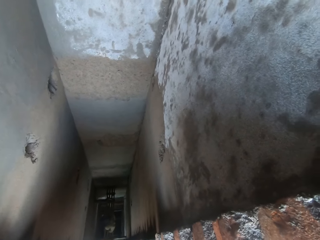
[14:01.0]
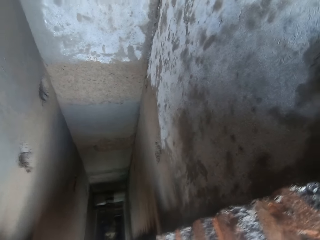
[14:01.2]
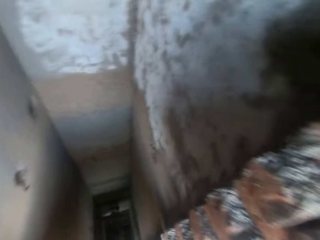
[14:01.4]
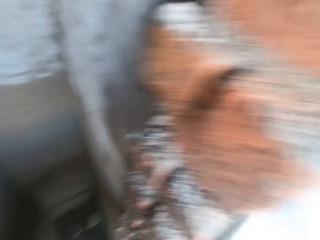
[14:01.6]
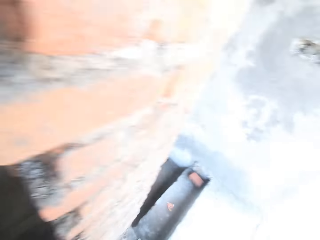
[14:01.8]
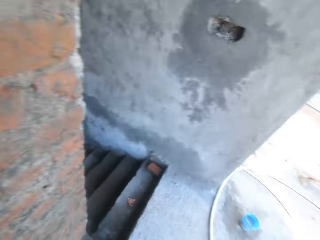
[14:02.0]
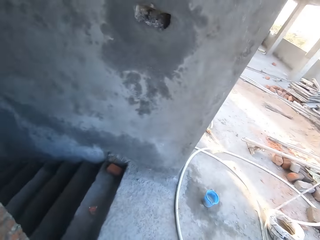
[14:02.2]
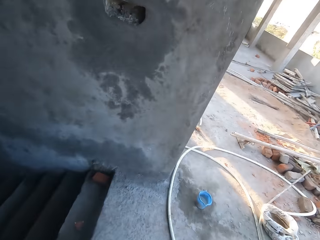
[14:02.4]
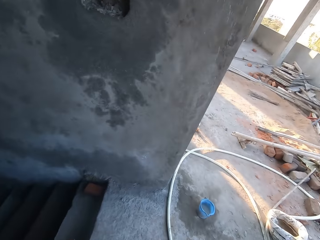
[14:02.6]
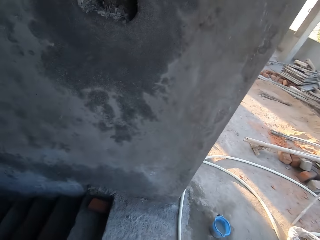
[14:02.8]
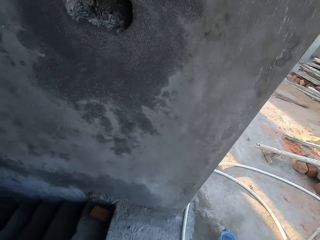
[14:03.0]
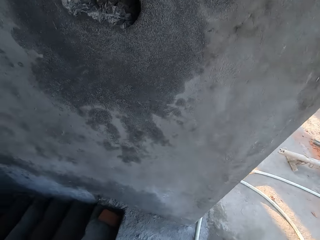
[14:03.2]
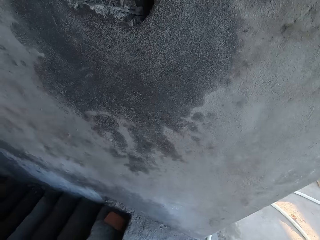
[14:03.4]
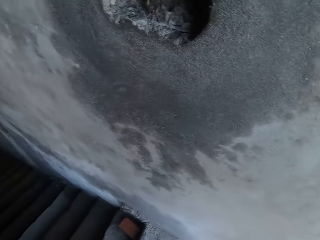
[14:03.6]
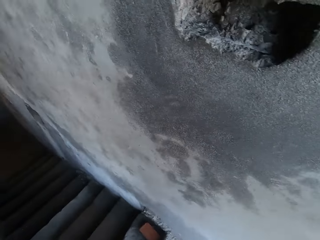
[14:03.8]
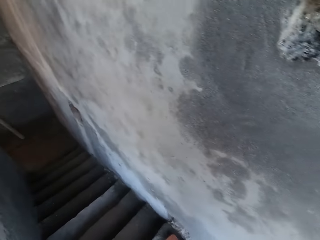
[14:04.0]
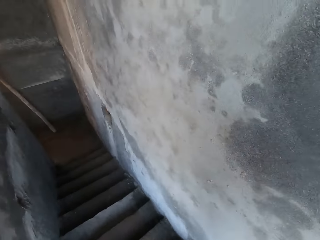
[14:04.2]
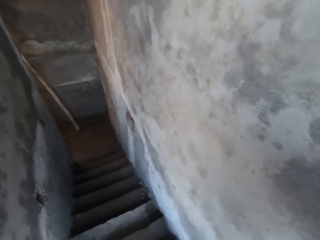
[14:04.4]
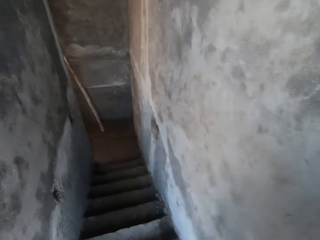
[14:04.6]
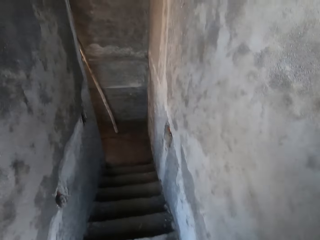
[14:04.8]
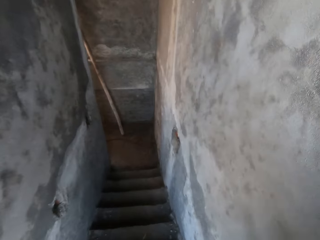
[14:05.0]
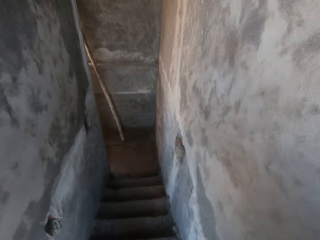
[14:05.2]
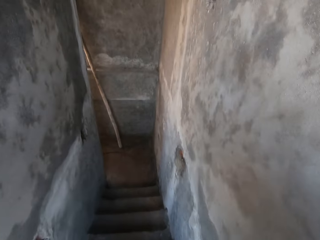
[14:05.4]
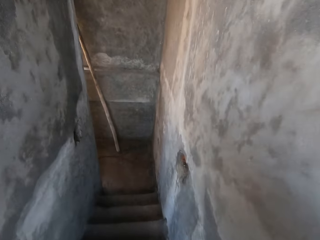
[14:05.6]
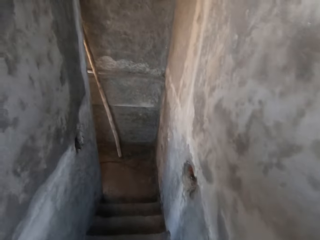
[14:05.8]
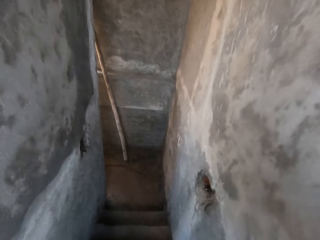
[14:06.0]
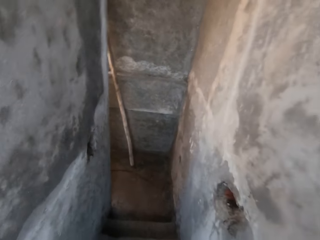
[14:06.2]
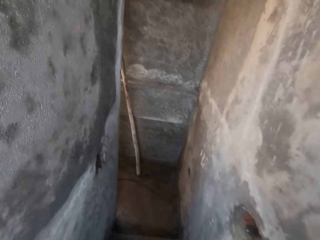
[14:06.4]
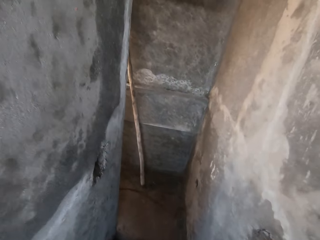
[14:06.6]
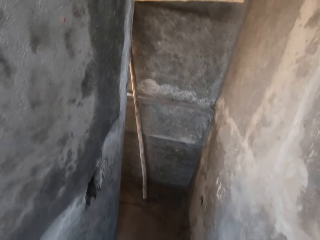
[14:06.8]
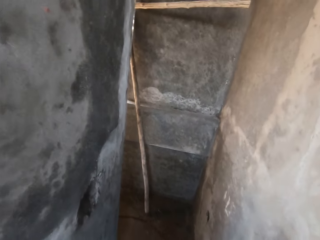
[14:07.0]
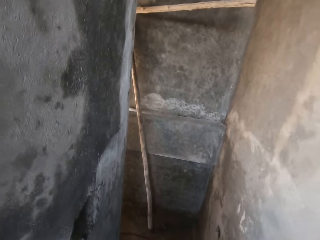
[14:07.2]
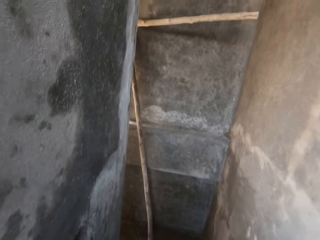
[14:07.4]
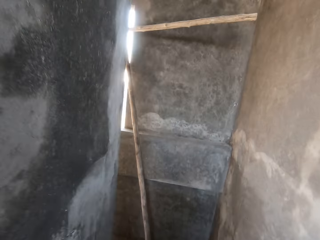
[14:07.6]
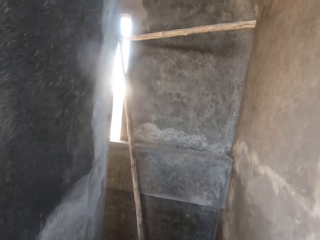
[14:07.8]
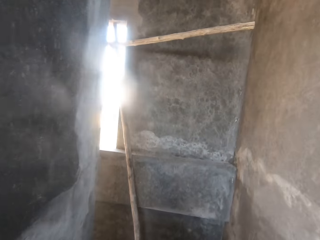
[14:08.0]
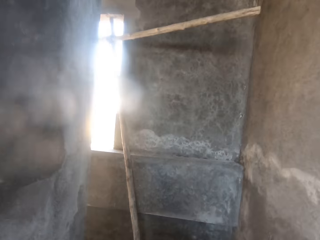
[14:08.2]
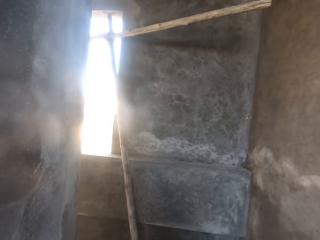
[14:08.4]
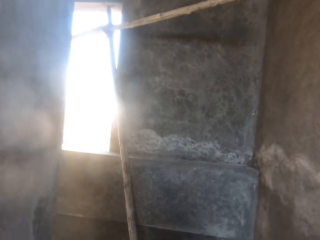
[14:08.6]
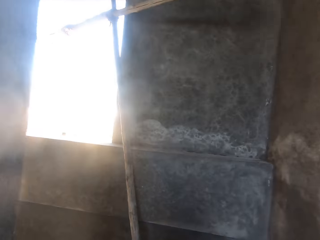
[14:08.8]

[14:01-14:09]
The camera wearer walks down a flight of stairs.

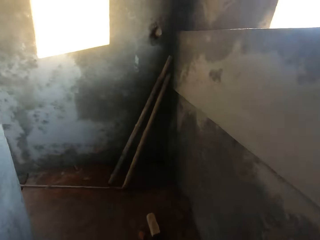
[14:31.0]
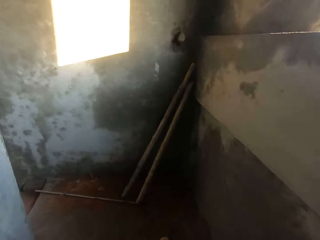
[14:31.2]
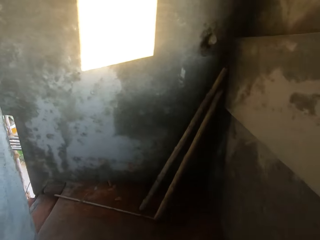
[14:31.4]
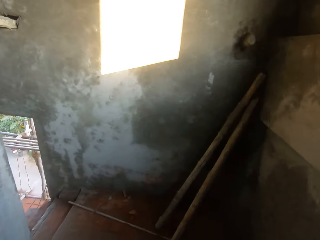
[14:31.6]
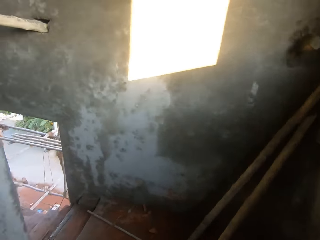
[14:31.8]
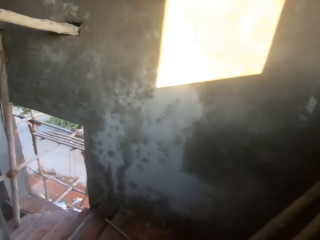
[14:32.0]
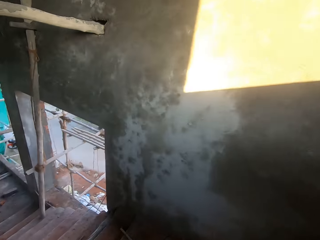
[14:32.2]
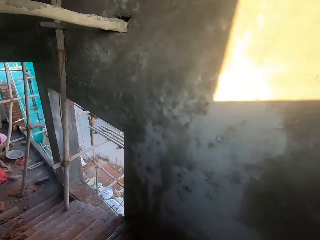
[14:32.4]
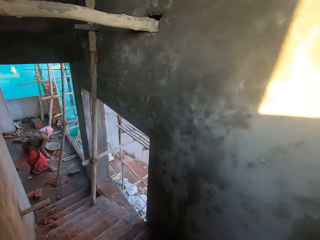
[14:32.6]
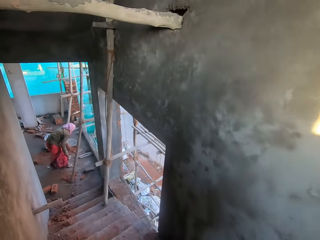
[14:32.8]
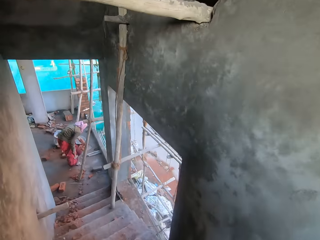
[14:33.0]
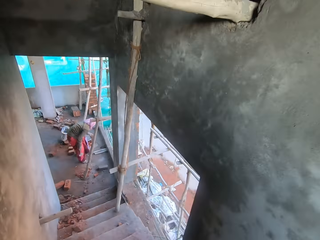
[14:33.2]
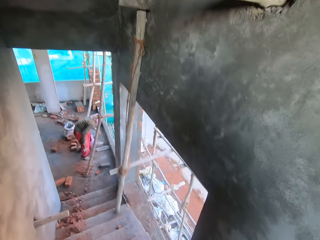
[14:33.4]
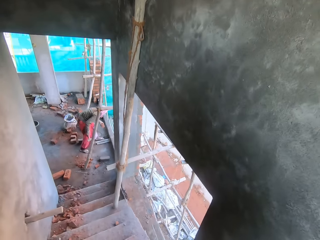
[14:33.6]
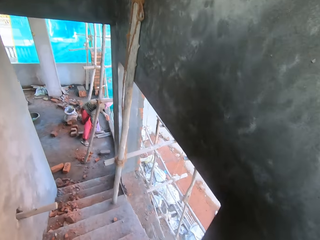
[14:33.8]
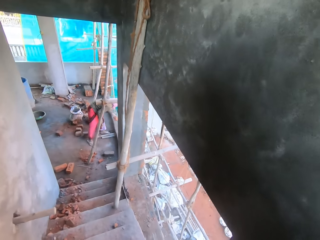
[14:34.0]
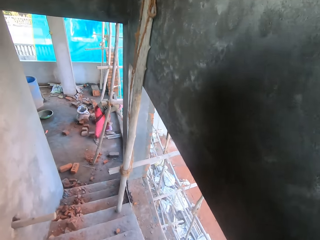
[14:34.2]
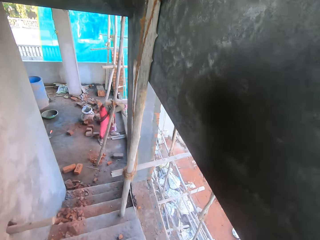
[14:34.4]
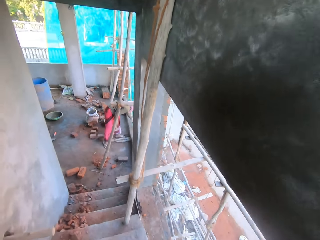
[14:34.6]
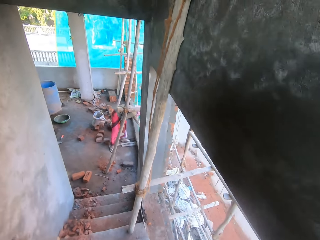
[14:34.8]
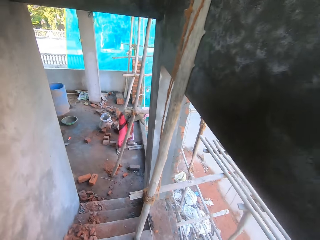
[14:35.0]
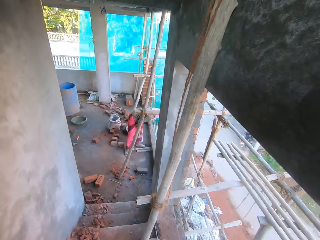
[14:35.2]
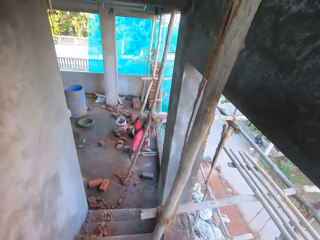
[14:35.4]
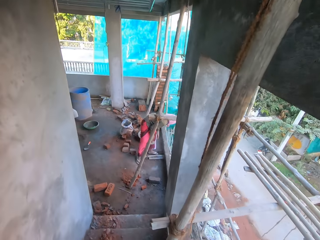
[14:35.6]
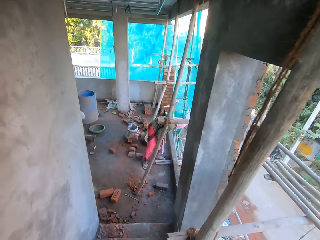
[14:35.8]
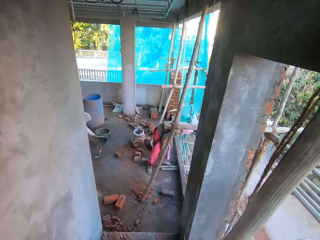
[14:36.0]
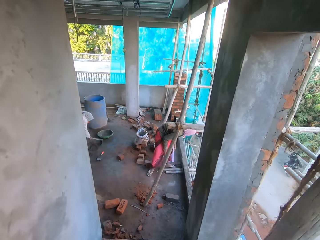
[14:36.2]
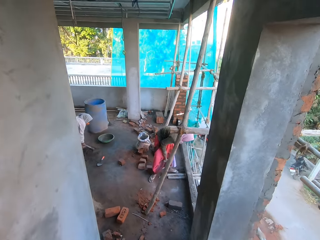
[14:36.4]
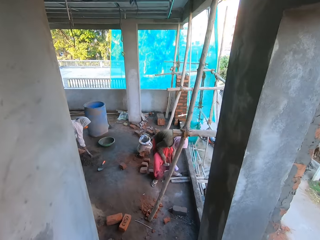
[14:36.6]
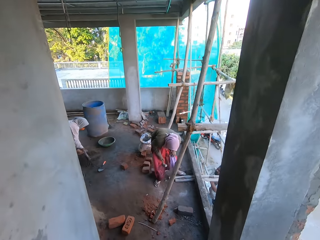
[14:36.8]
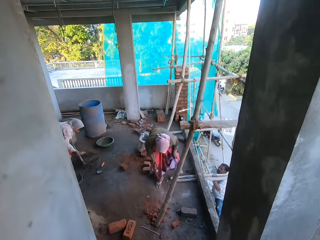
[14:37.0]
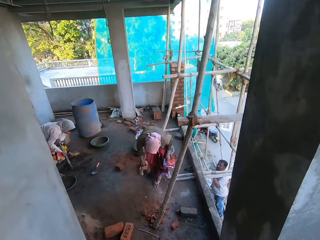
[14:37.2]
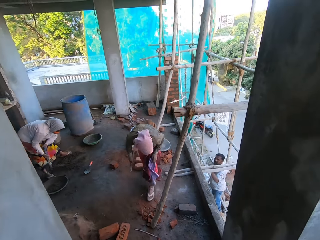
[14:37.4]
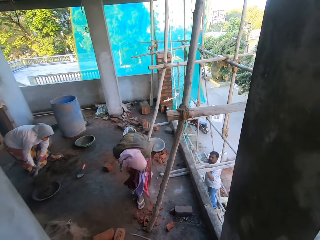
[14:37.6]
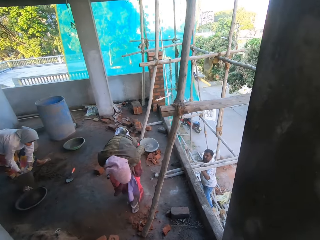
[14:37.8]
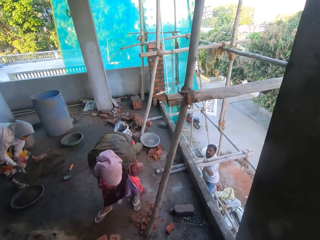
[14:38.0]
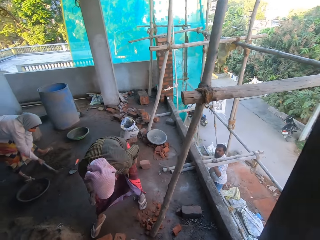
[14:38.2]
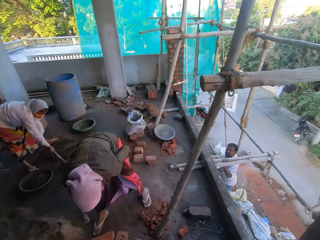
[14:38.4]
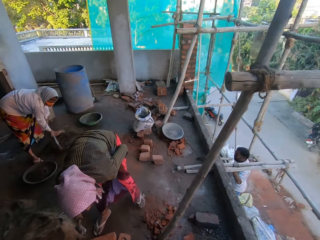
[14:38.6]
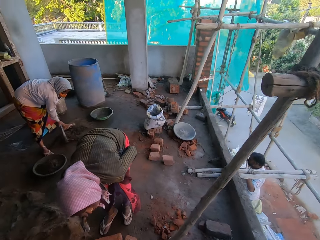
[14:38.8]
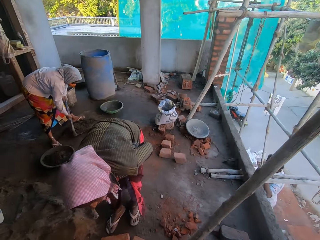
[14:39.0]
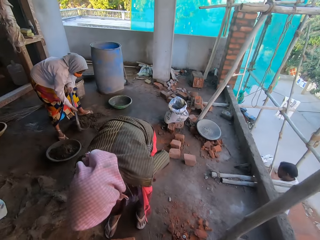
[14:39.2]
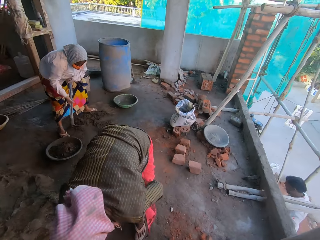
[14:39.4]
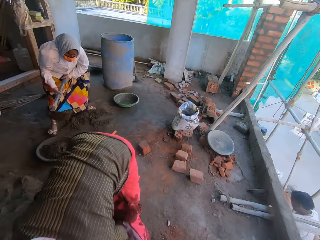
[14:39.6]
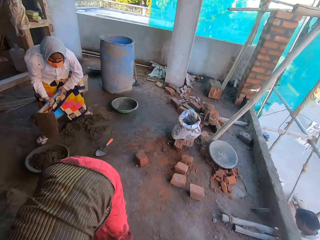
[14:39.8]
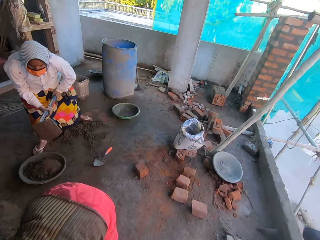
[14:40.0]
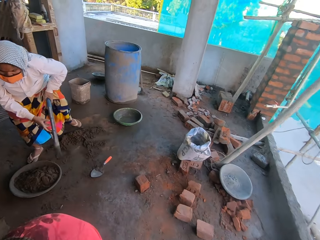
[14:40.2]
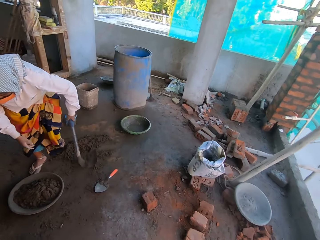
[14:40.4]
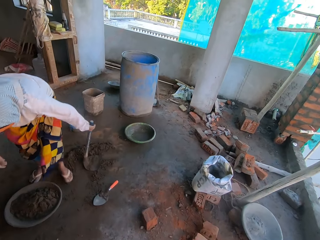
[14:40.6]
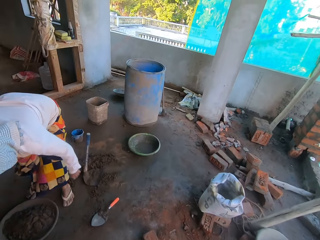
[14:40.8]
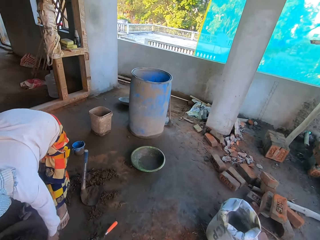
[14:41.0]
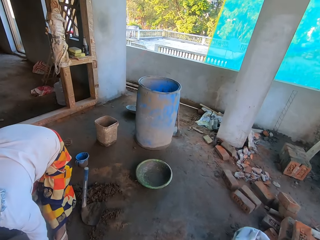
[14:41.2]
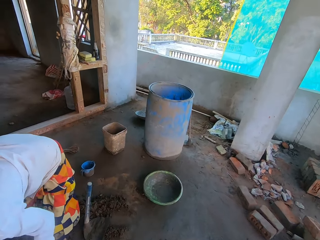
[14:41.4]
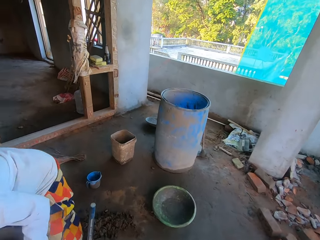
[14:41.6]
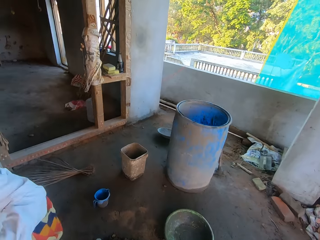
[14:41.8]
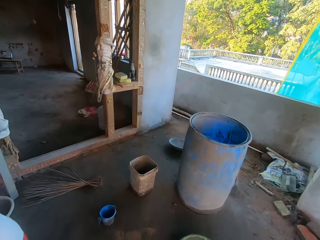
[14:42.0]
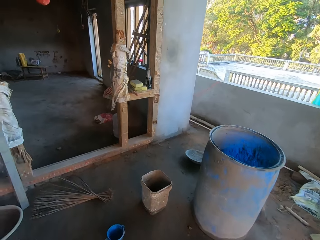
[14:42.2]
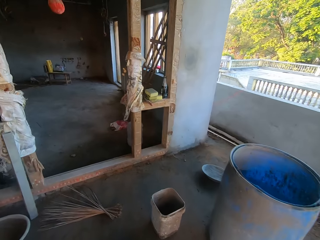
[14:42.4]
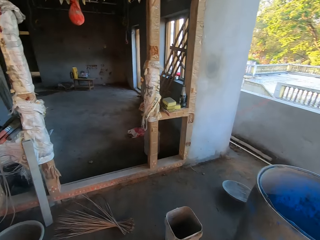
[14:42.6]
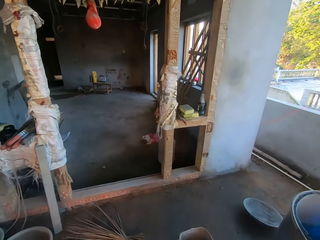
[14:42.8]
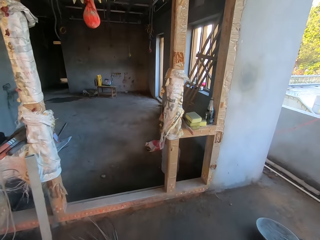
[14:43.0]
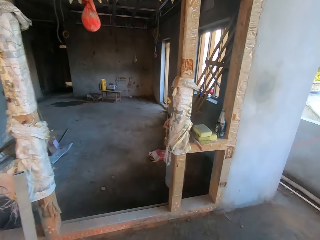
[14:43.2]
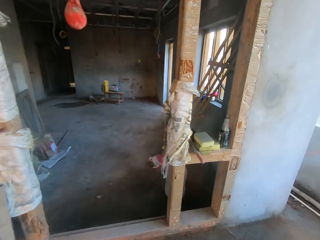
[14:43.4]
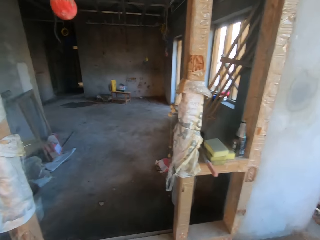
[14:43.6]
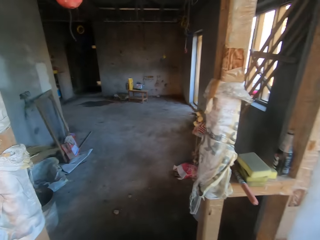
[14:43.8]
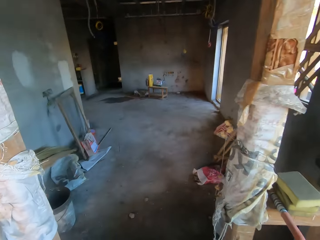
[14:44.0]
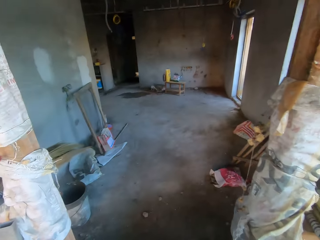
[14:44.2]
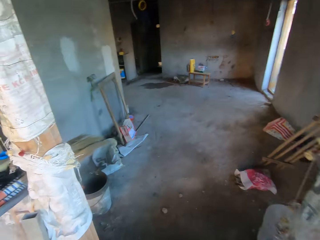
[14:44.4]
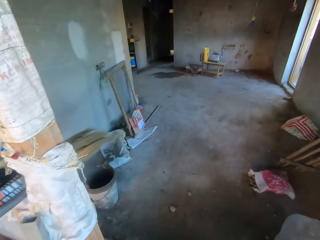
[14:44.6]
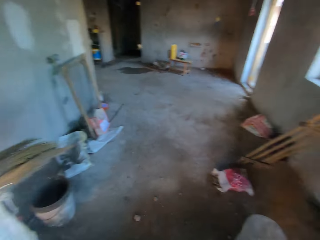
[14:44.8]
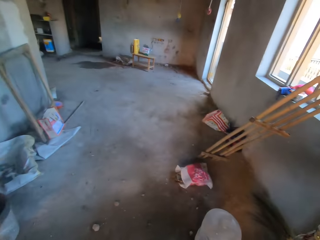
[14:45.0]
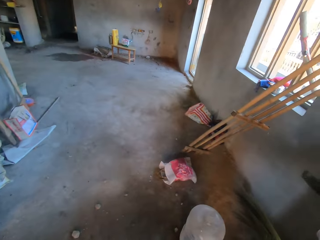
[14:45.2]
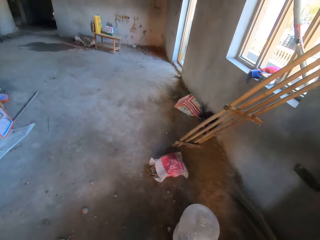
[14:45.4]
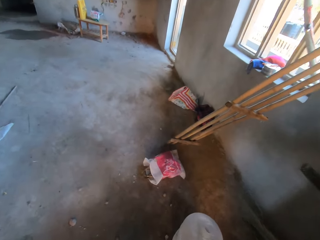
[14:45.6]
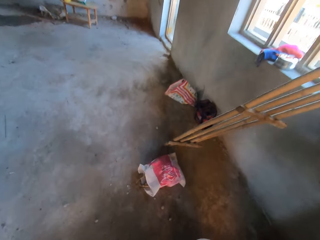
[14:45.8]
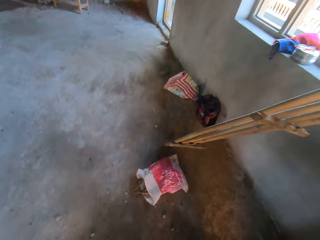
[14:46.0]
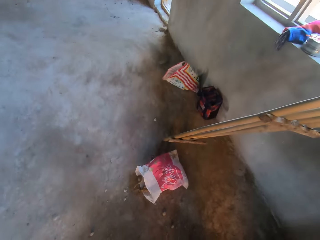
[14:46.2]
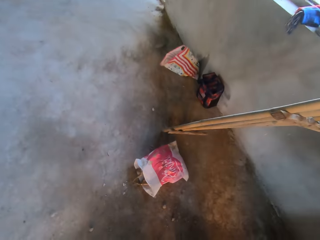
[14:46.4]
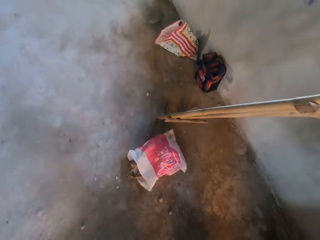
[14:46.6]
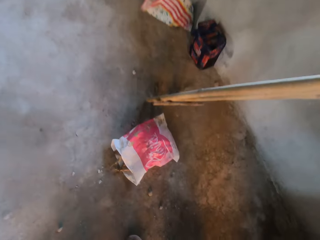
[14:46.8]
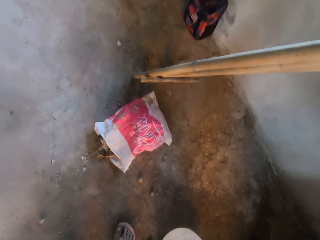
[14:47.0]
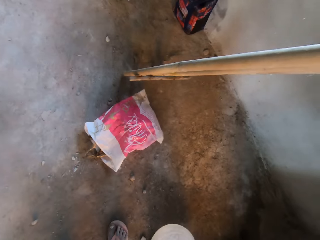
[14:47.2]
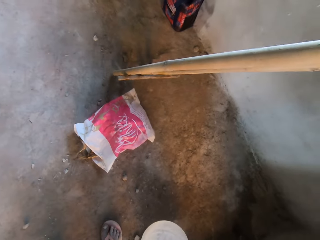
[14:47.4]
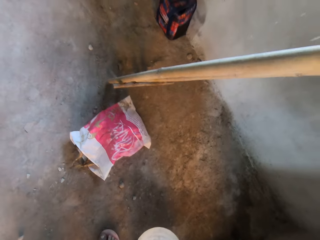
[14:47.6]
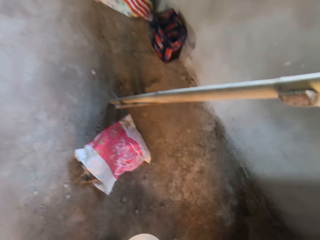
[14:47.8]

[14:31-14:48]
A woman holds a hammer with her right hand. Another woman picks mortar from a floor with a hoe in both hands. The other woman pours the mortar inside a head pan on the floor with the hoe in both hands. The other woman picks mortar from the floor with the hoe in both hands. The other woman pours the mortar inside the head pan on the floor with the hoe in both hands, and drops the hoe on the floor with her left hand. The camera wearer walks around. The other woman picks the head pan from the floor with both hands. The camera wearer walks into a room.
